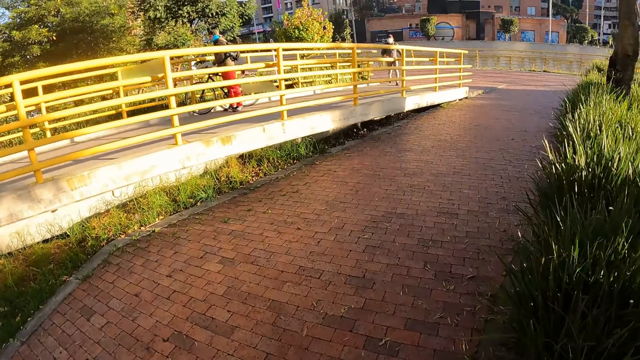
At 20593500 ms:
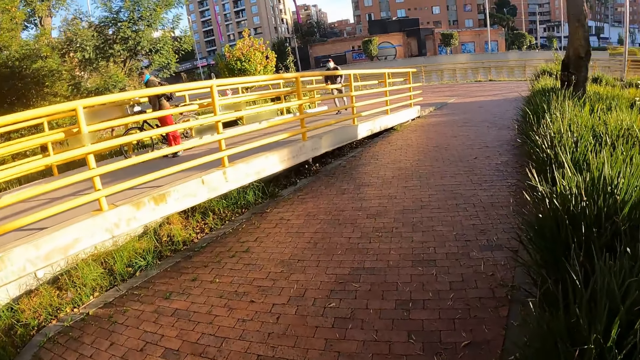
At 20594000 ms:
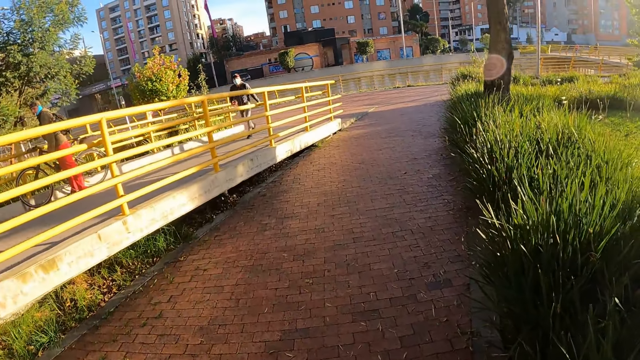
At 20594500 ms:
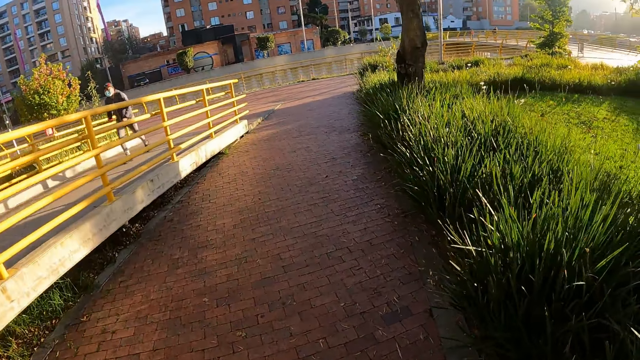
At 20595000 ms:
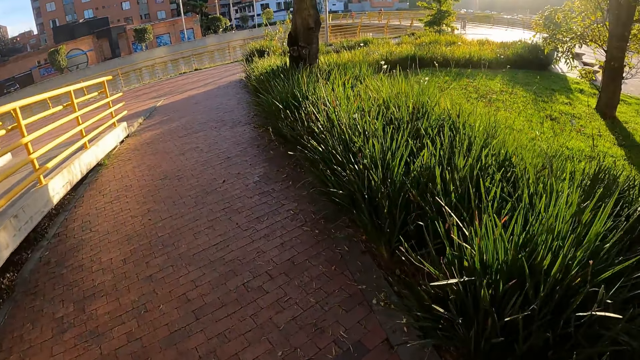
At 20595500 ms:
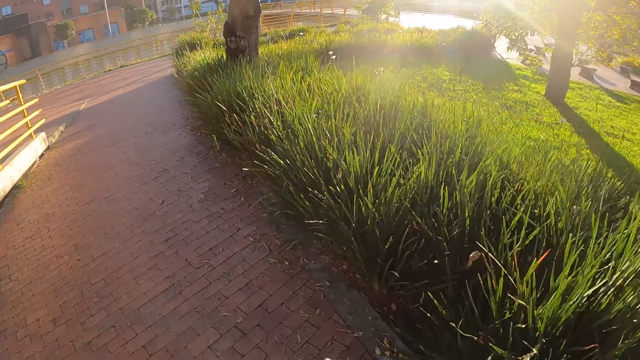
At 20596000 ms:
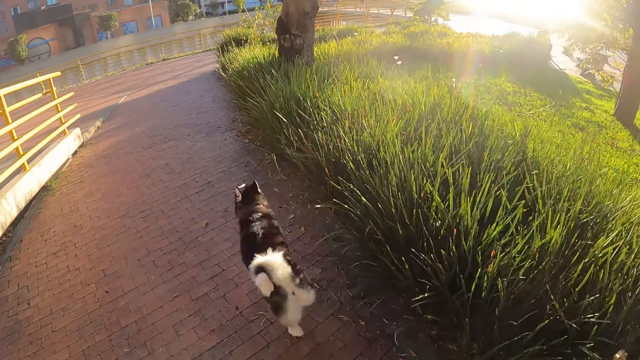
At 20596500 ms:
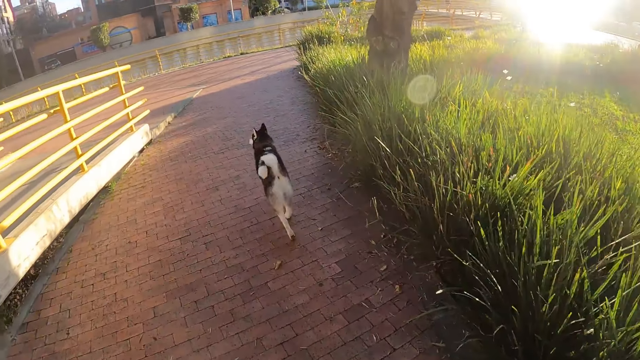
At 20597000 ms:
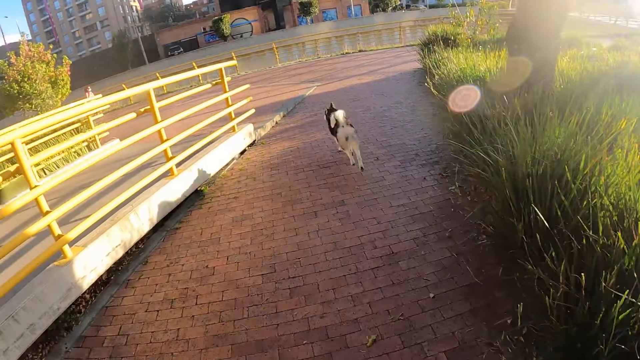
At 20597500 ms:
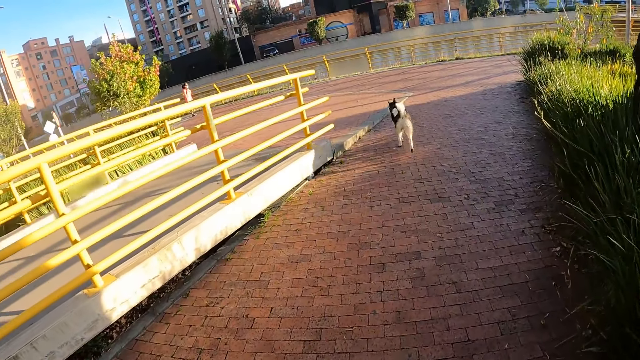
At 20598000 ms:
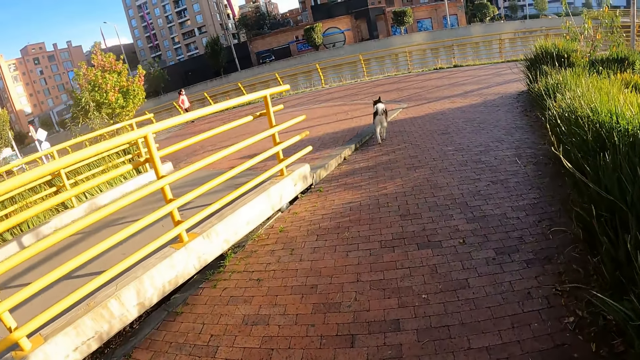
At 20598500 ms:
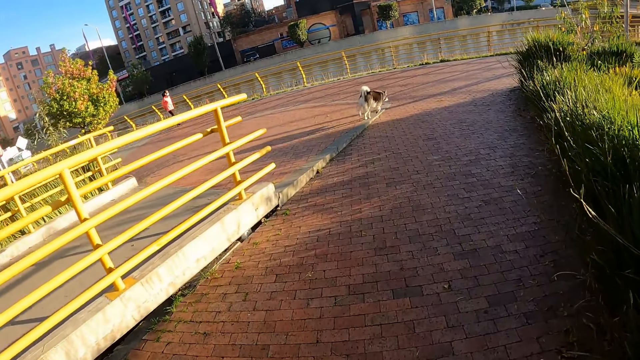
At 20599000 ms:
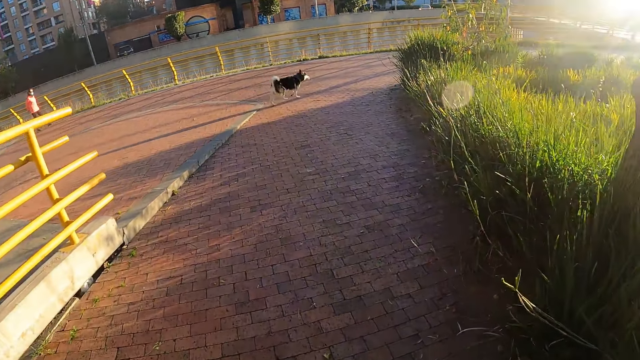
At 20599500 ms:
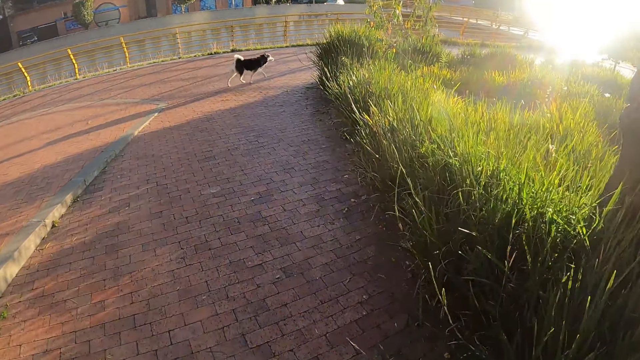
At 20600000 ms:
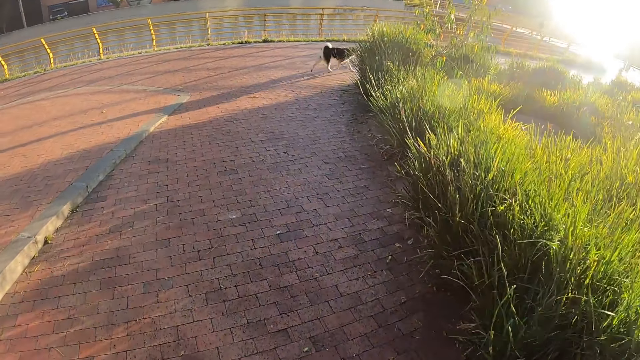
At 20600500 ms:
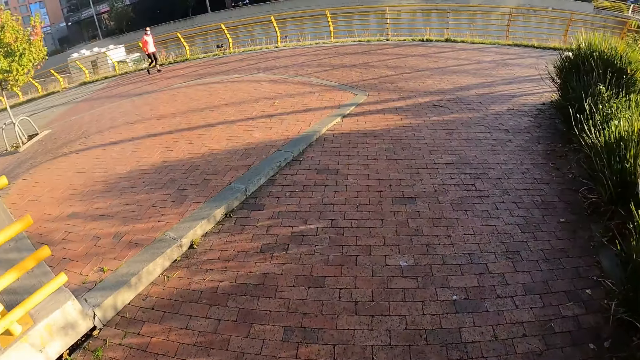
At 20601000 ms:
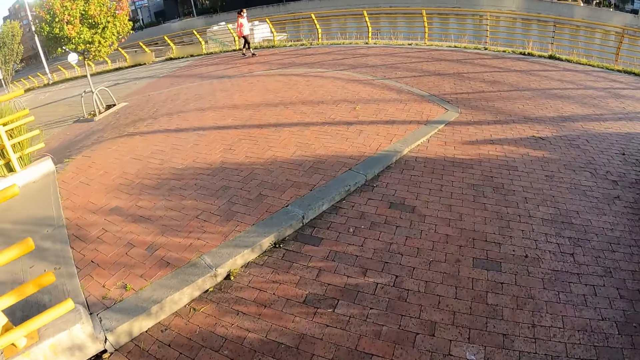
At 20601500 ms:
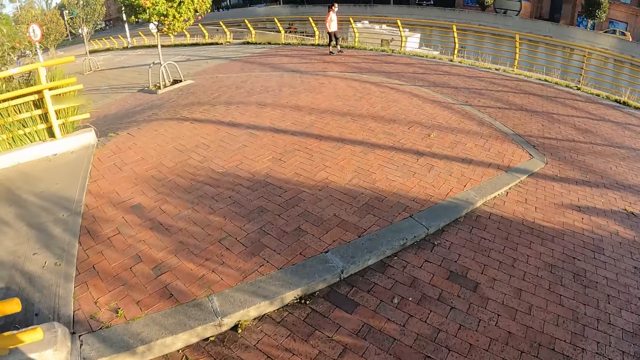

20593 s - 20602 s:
The camera wearer walks on the sidewalk.

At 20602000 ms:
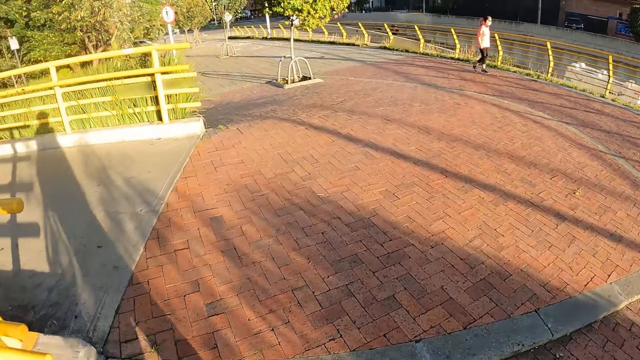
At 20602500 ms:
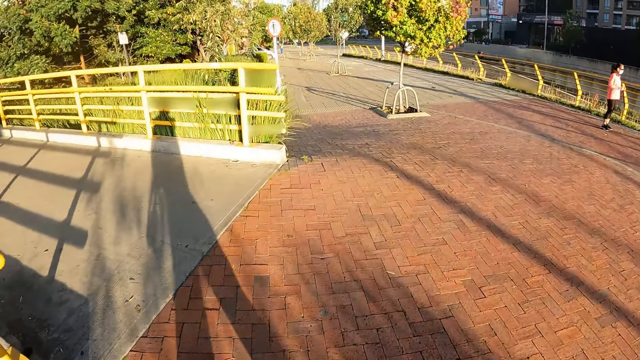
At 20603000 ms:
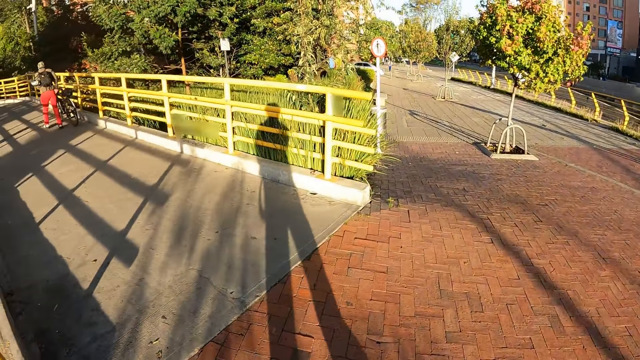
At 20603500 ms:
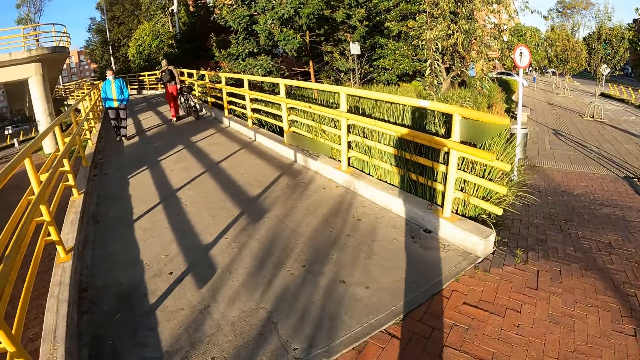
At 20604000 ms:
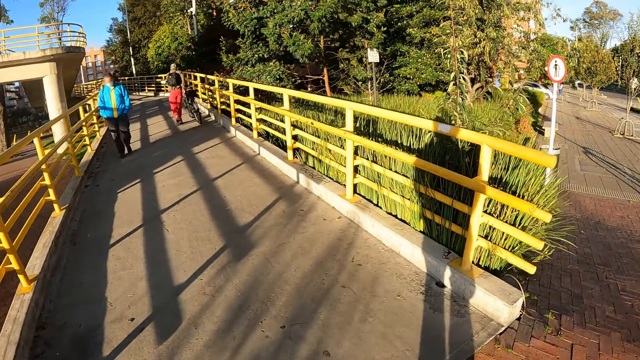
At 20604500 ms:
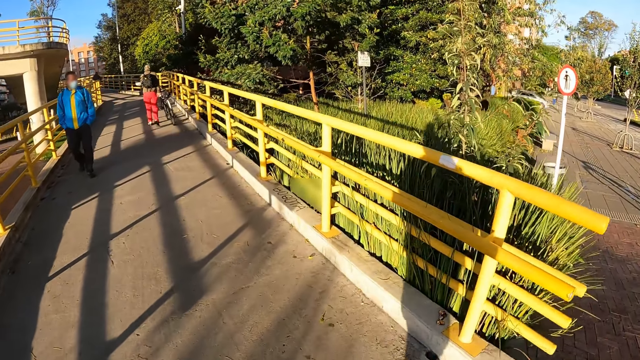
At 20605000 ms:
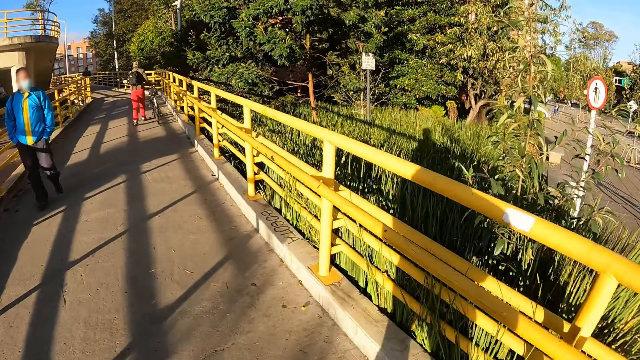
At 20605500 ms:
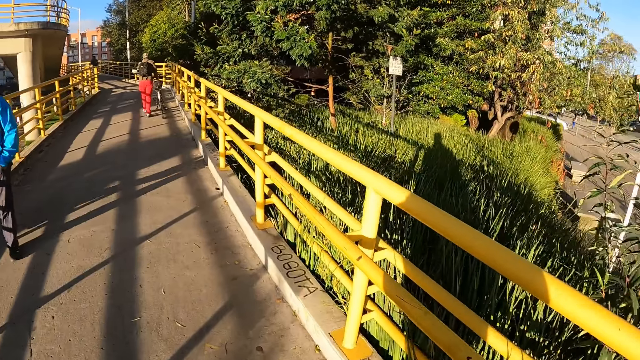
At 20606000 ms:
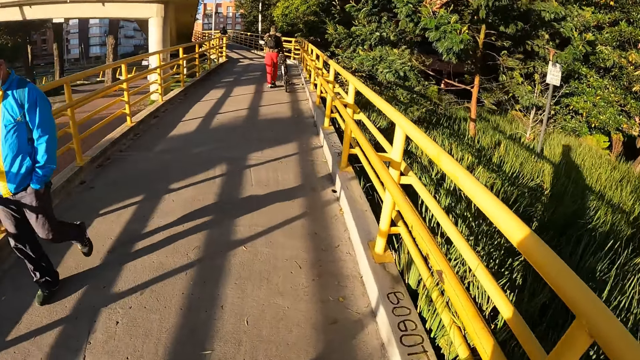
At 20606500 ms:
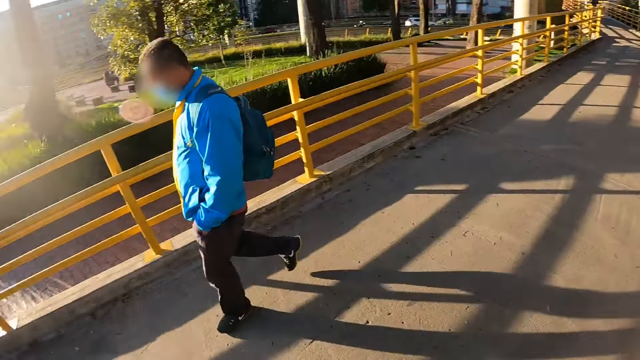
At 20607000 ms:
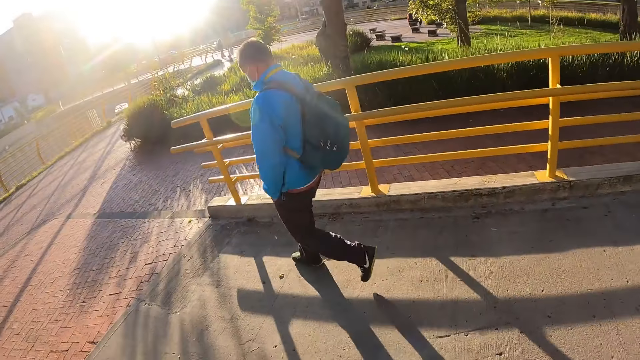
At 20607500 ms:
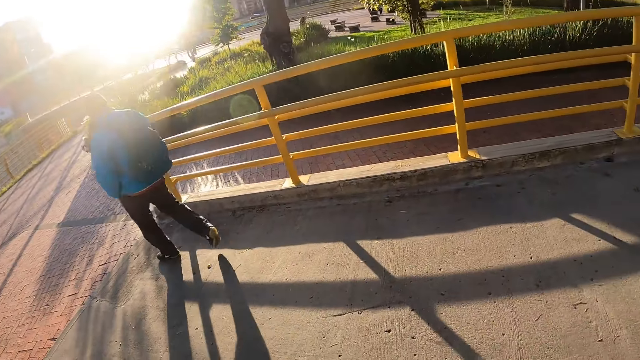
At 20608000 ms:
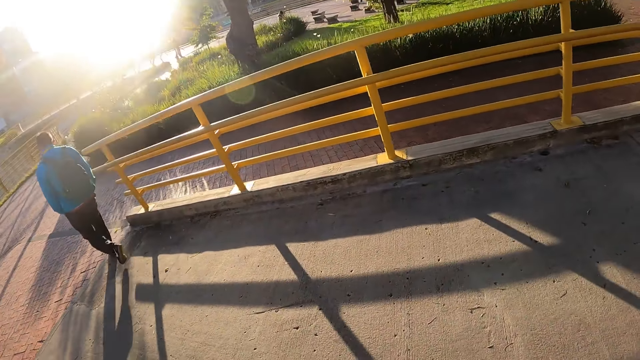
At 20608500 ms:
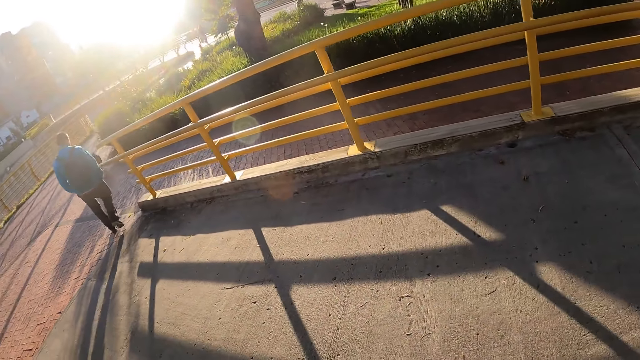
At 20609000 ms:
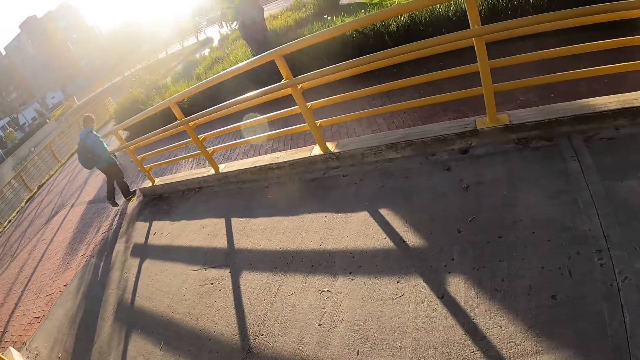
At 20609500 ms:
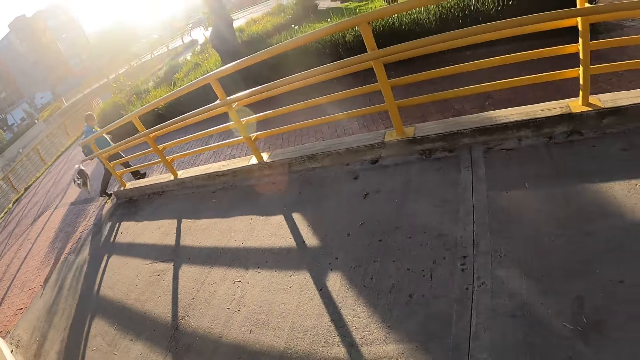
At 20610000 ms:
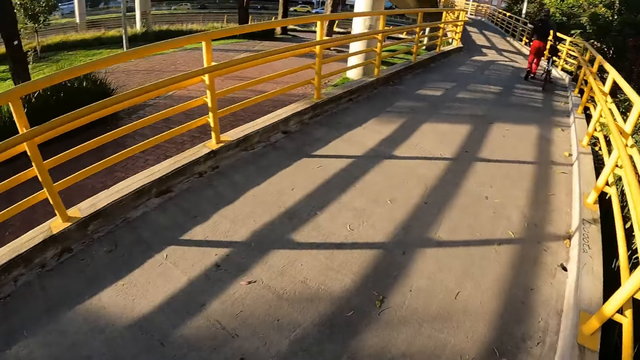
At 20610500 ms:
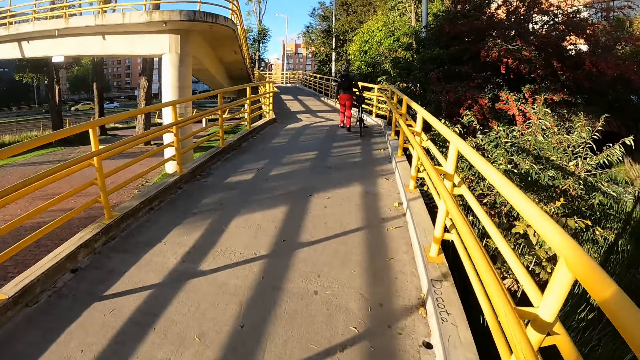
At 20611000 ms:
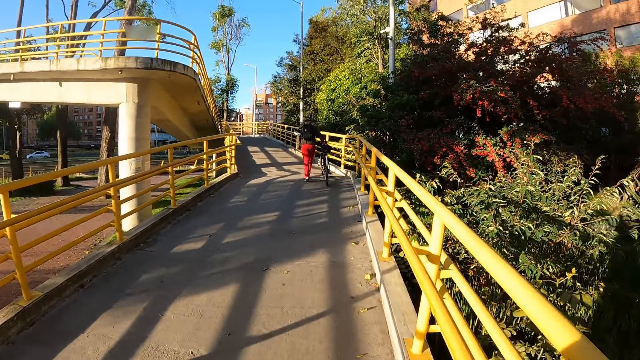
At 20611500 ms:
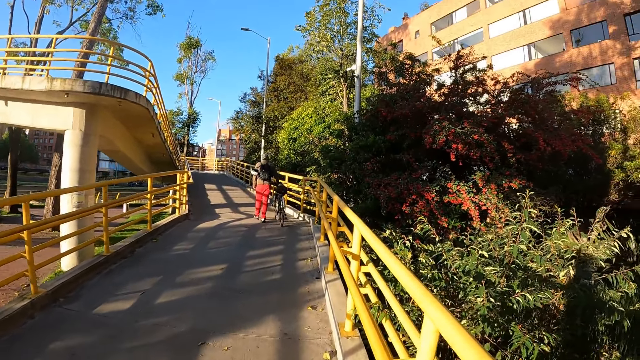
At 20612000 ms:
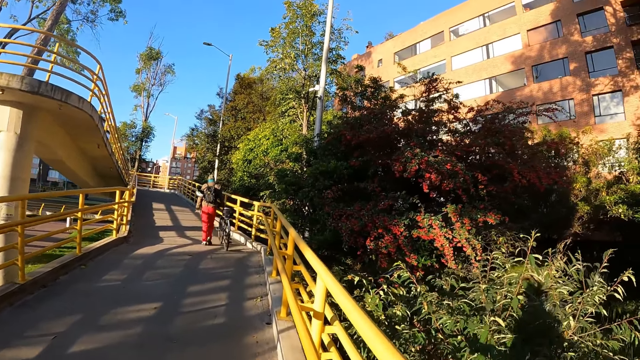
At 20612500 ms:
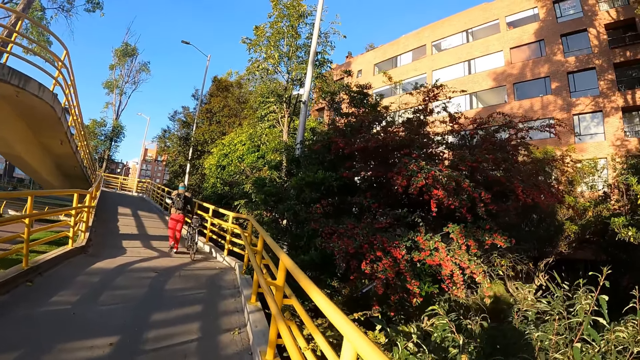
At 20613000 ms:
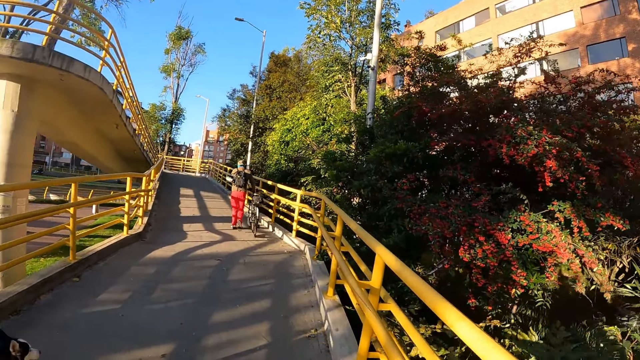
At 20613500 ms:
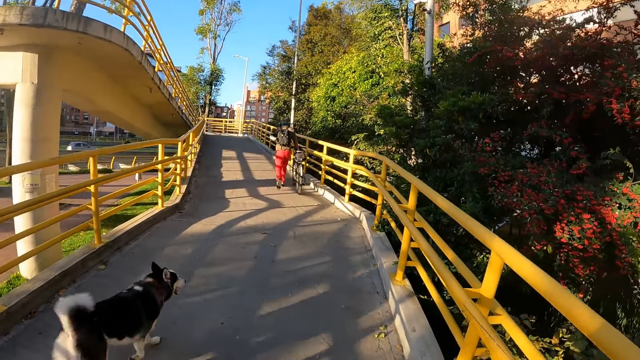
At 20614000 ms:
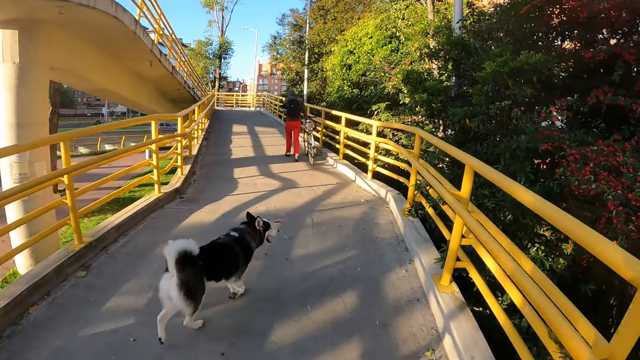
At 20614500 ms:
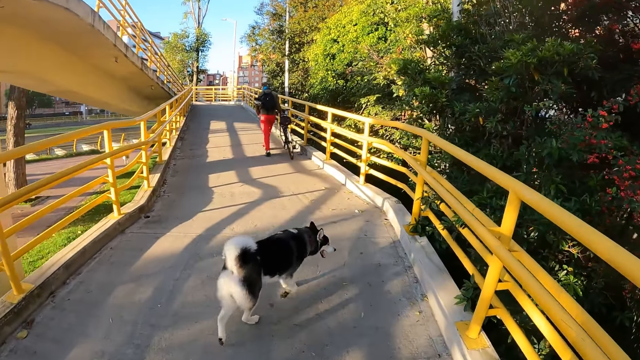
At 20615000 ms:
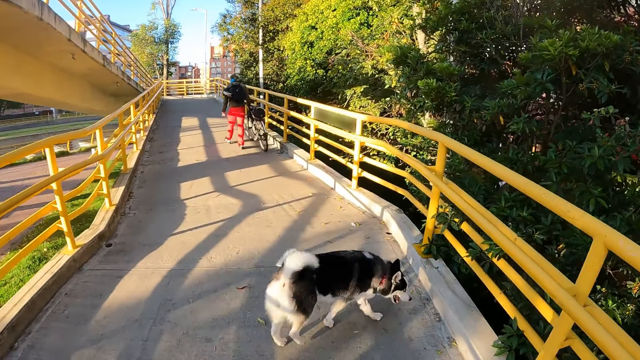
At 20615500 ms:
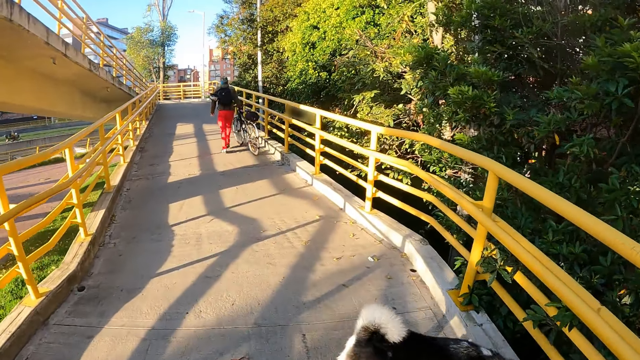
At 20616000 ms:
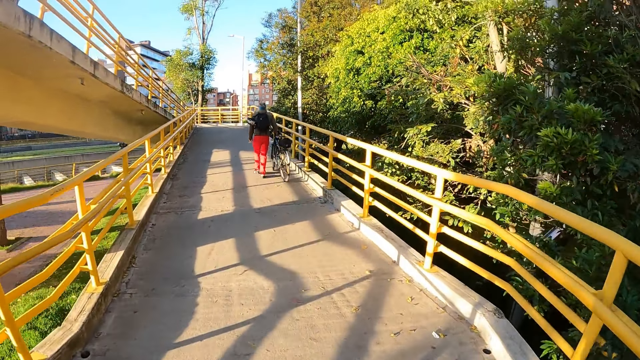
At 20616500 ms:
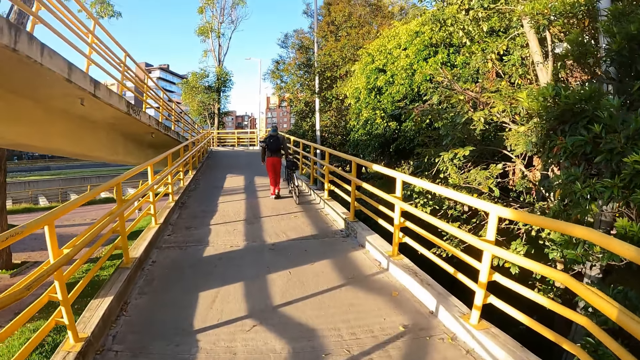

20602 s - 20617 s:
The camera wearer walks on a bridge. They look around. They walk on the pavement.
